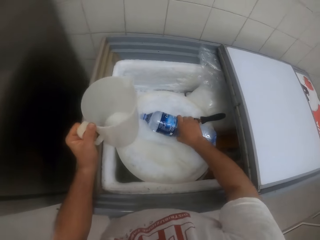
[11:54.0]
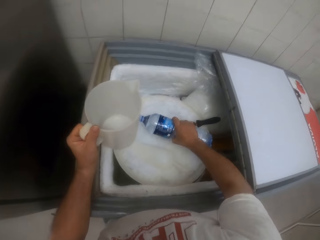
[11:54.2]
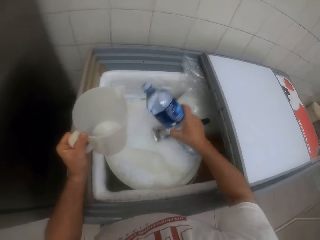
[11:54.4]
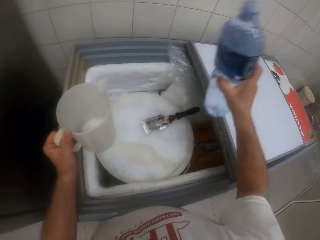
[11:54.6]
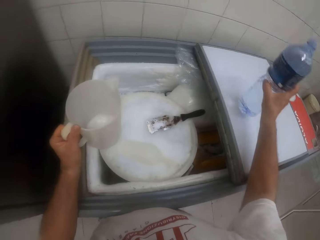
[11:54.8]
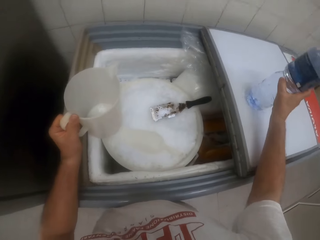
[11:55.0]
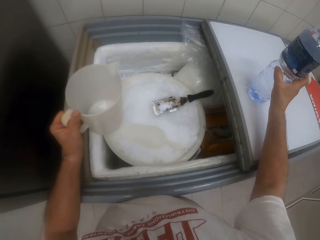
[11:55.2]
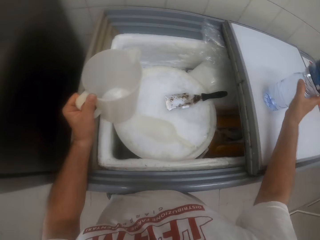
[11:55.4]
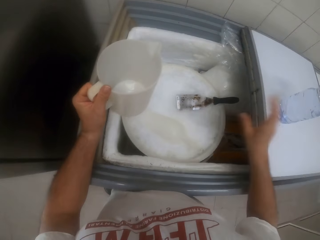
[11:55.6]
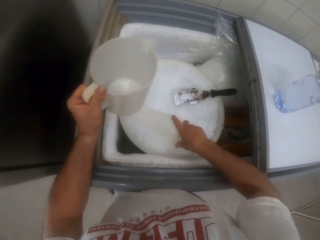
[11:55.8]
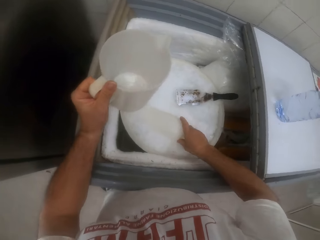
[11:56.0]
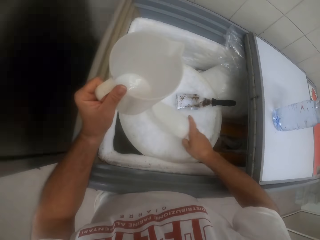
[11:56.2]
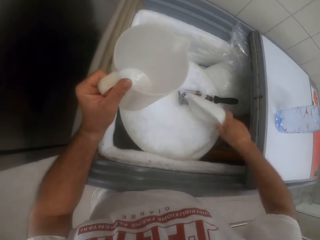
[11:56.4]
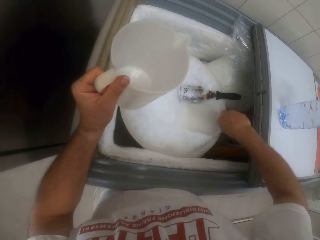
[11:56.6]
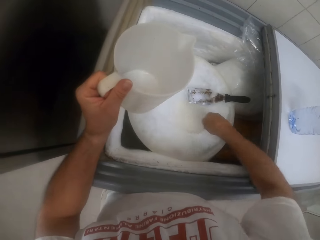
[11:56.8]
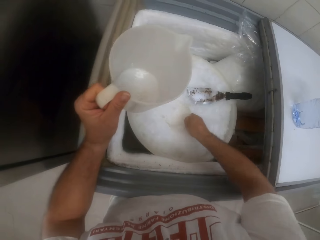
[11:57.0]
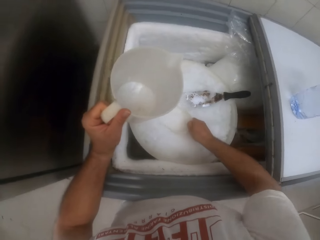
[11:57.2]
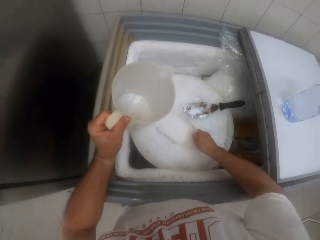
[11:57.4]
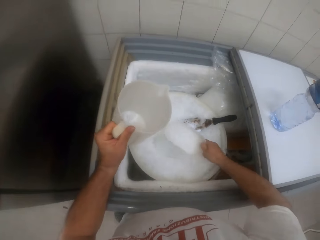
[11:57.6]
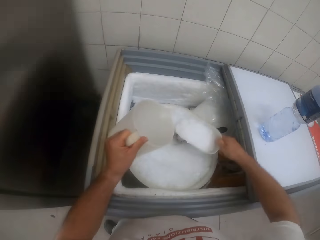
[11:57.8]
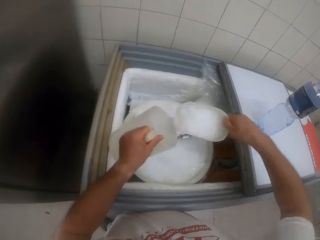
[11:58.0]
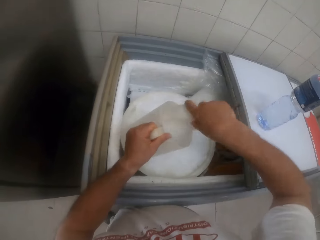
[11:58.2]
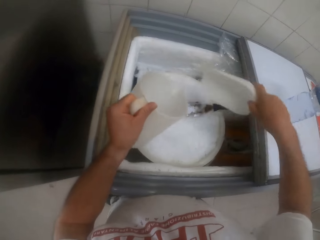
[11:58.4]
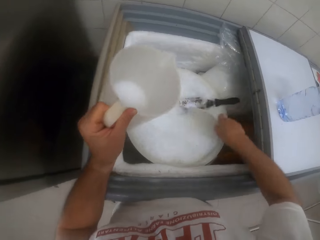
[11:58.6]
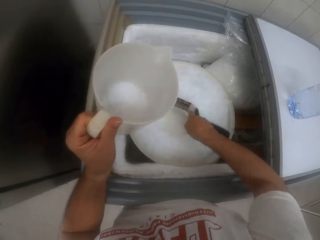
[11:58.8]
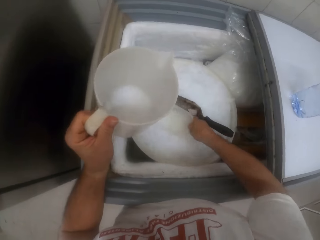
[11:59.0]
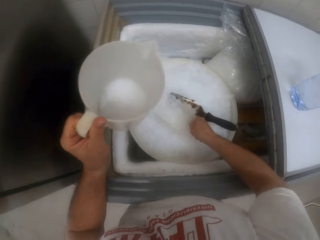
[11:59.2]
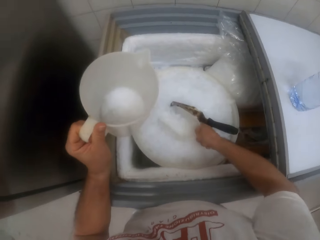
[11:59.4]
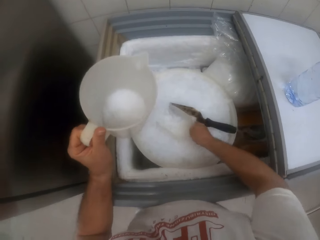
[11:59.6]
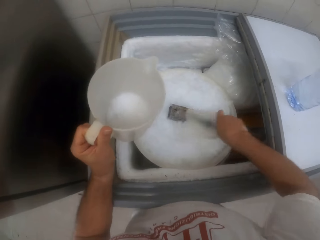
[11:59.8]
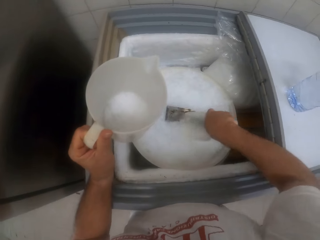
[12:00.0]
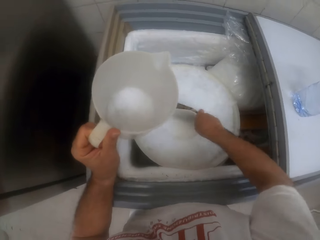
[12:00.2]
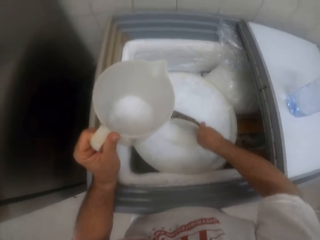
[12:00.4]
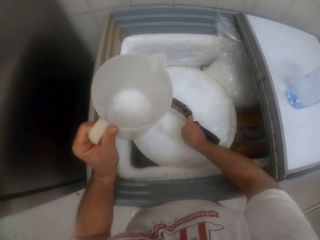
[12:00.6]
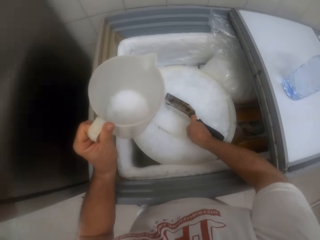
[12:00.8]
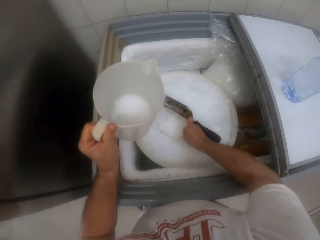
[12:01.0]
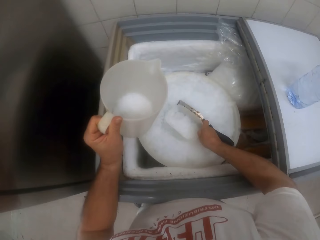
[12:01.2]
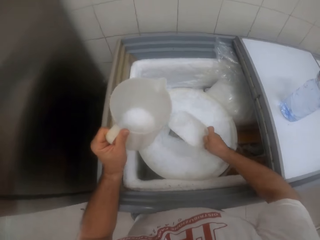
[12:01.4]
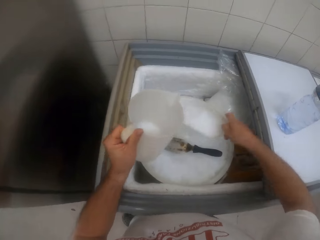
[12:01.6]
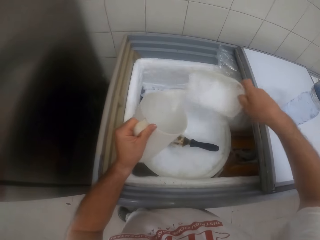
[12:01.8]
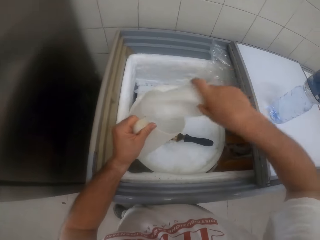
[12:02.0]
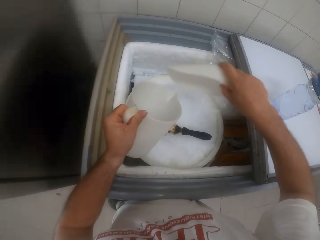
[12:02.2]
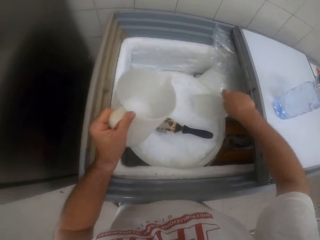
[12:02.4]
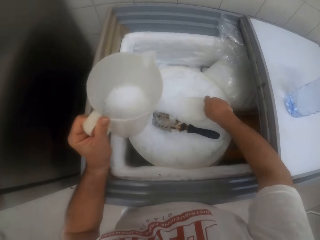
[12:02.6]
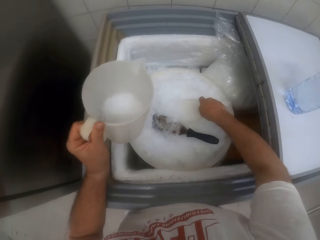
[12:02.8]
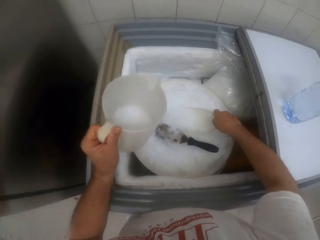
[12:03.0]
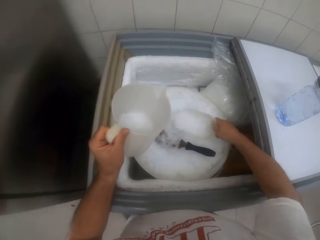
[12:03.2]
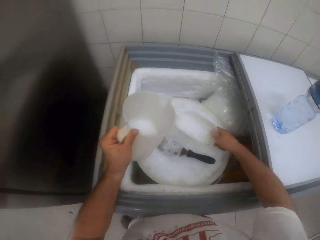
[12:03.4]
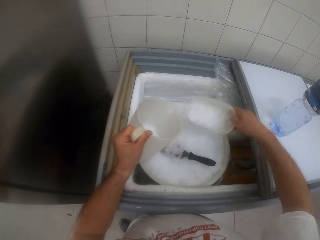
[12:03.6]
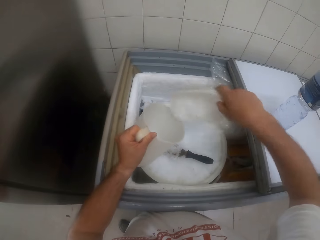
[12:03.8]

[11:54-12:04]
The camera wearer lifts a plastic bottle from the freezer with his right hand. He drops the plastic bottle on the freezer with his right hand. He grabs a scooper with his right hand. He scoops sugar or flour with the scooper with his right hand to the jug. He scoops sugar or flour with the scooper with his right hand to the jug repeatedly.

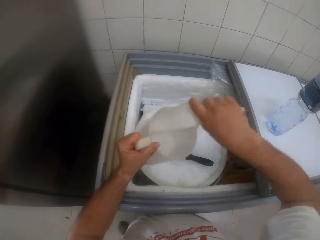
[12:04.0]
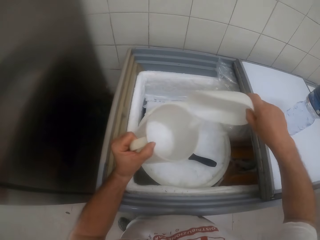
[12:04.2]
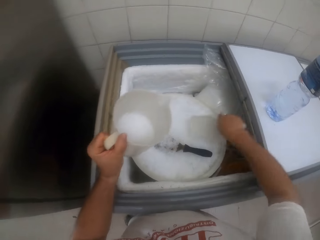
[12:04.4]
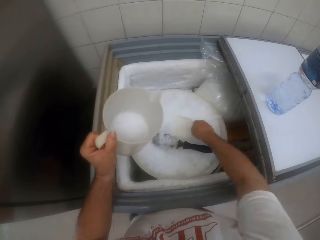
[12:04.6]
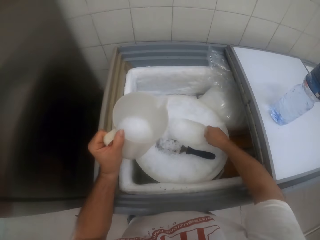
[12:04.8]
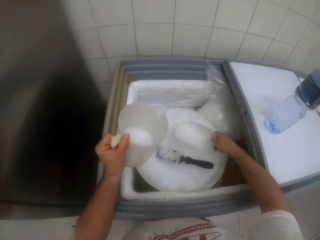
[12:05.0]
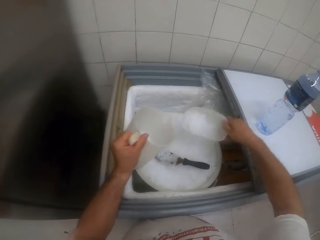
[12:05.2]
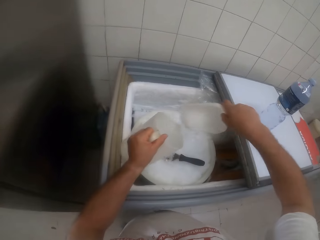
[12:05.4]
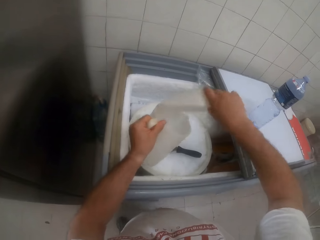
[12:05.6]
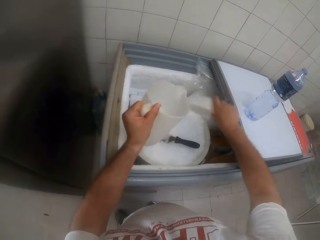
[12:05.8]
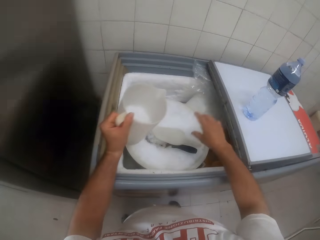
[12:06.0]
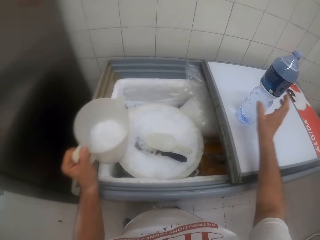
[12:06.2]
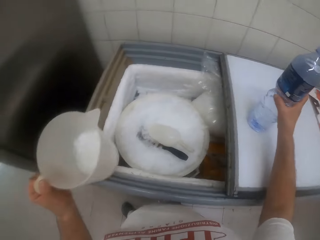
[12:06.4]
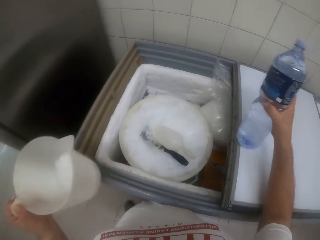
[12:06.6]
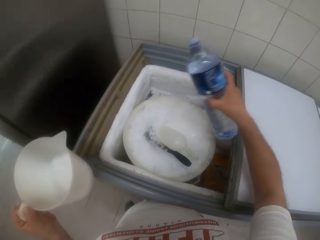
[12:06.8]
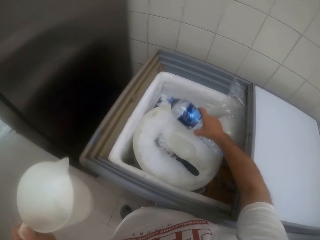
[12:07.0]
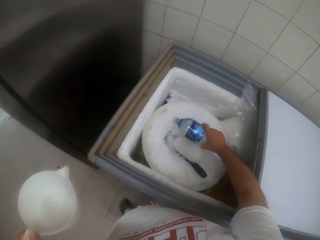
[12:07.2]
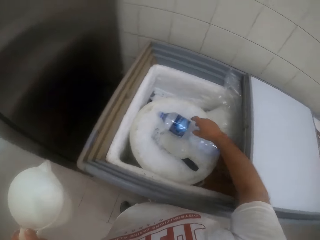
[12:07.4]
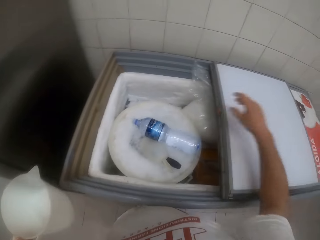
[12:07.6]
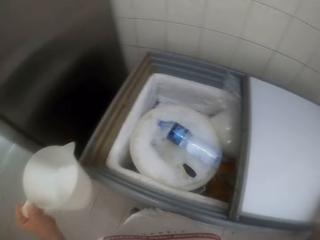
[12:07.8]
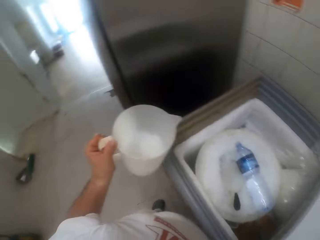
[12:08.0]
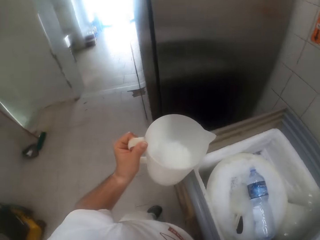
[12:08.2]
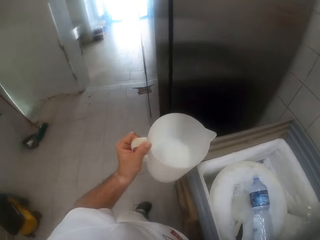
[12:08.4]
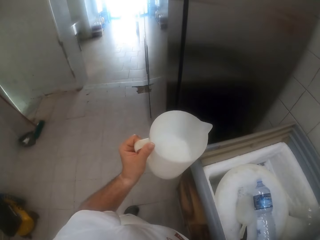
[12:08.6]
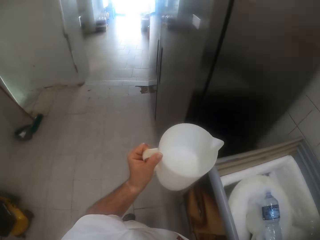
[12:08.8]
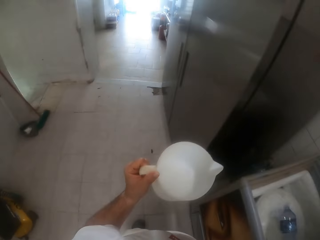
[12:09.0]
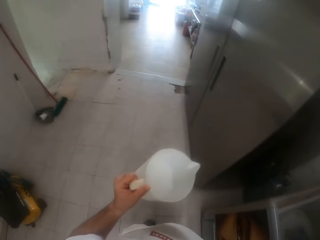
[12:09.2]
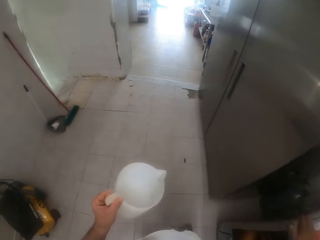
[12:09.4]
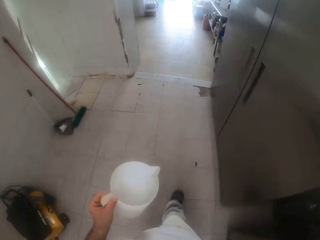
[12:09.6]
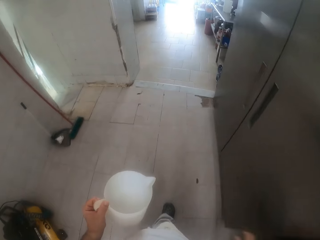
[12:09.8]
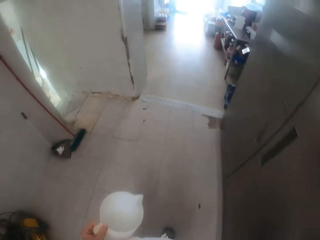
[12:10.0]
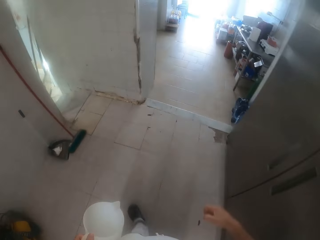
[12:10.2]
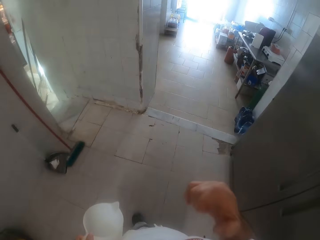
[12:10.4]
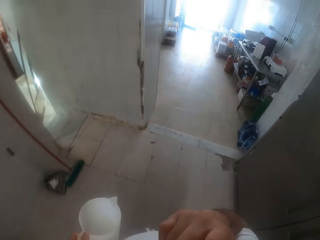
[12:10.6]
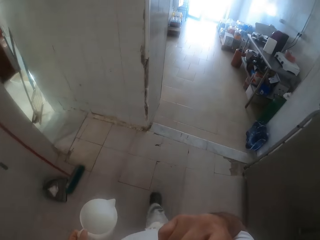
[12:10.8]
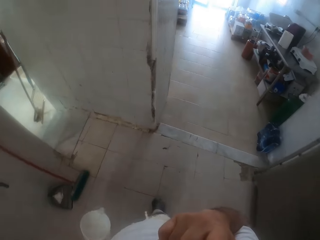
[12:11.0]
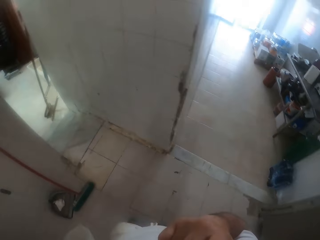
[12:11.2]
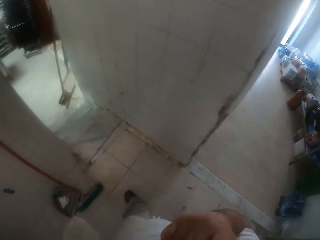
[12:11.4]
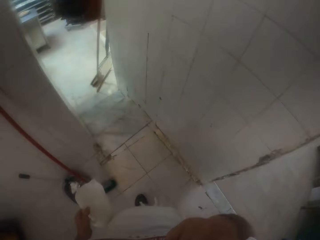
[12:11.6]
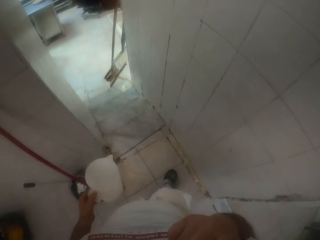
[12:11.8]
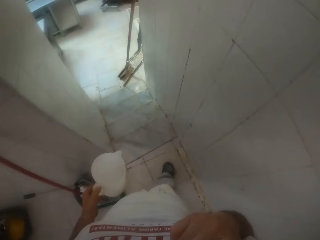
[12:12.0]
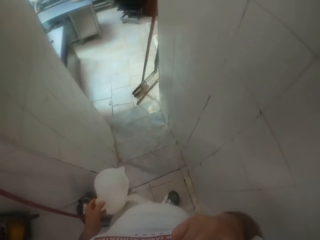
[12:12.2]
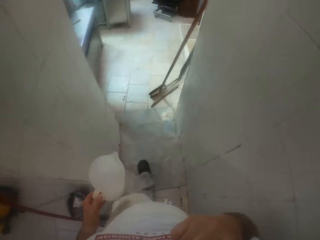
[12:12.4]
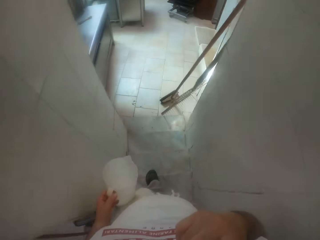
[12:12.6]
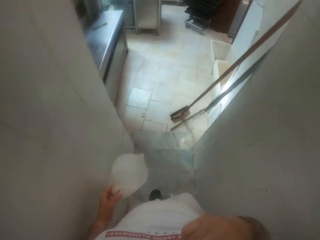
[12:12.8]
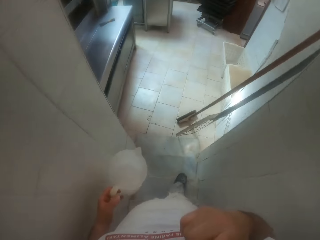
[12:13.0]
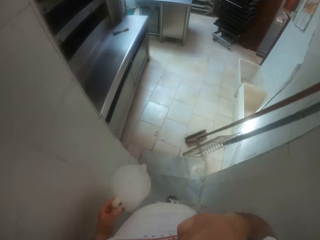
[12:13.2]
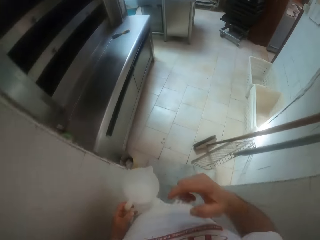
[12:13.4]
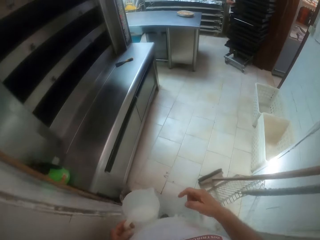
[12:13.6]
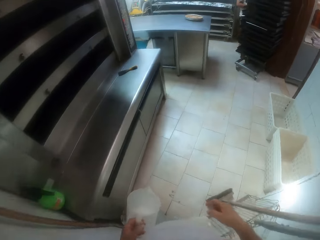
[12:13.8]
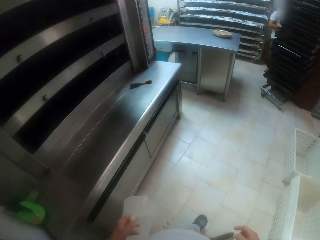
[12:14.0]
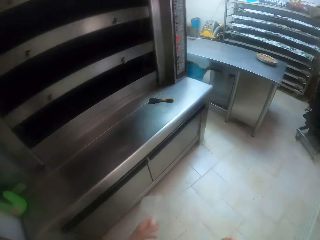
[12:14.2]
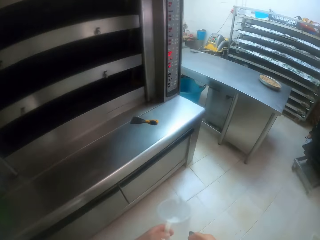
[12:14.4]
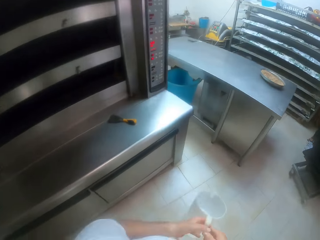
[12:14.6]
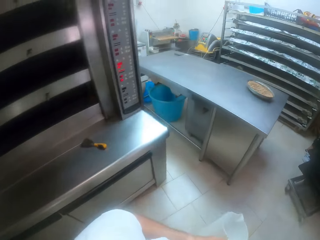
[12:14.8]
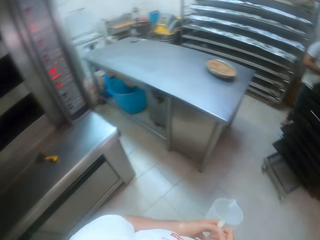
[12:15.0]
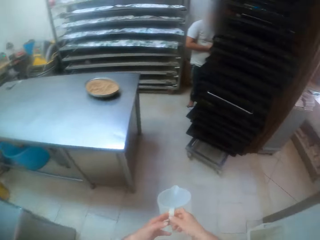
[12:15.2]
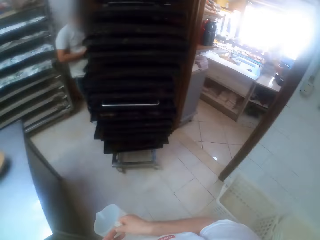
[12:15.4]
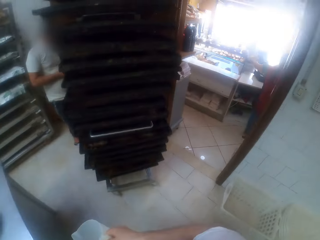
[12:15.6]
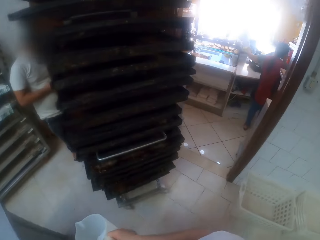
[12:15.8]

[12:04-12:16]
The camera wearer puts the flour inside the jug. He scoops sugar or flour with a scooper with his right hand to the jug. He puts the flour inside the jug. He drops the scooper in the freezer. He picks up the bottle of water from the top of the freezer. He puts the bottle of water on top of the flour inside the freezer. He looks around the bakery. He closes the freezer with his right hand. He walks around the bakery. He lifts his right hand towards his face.
